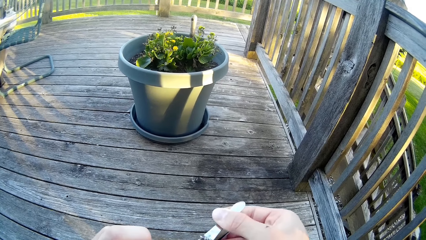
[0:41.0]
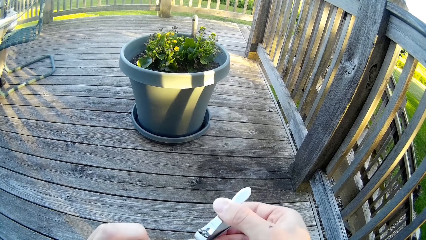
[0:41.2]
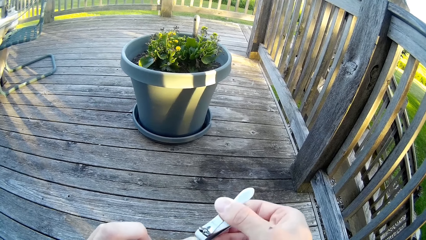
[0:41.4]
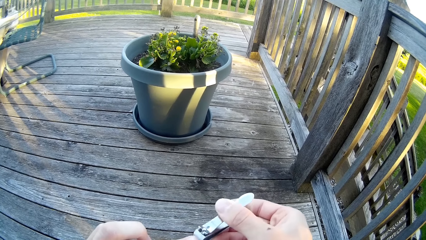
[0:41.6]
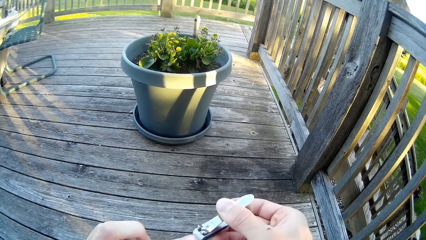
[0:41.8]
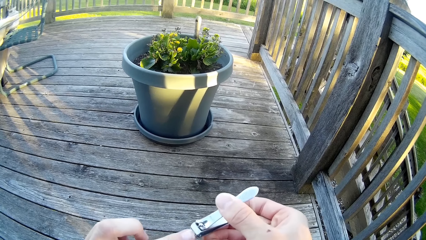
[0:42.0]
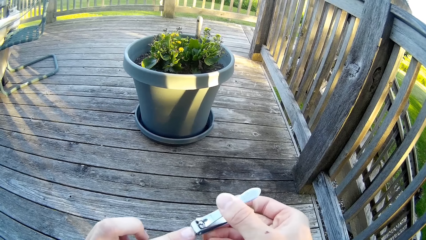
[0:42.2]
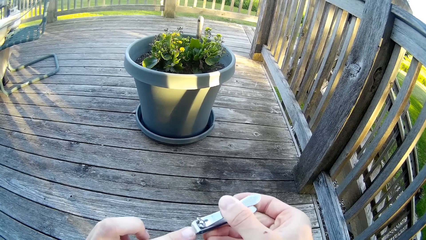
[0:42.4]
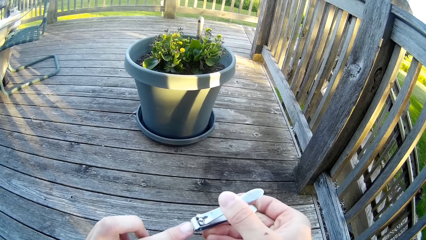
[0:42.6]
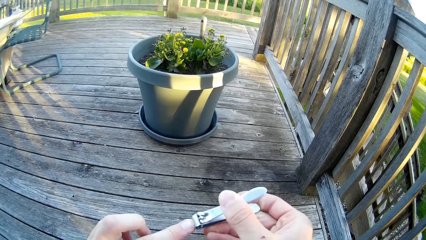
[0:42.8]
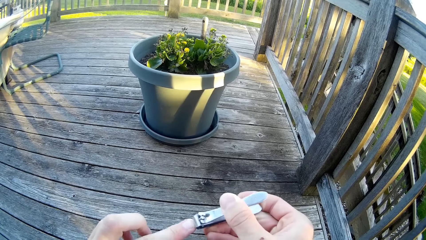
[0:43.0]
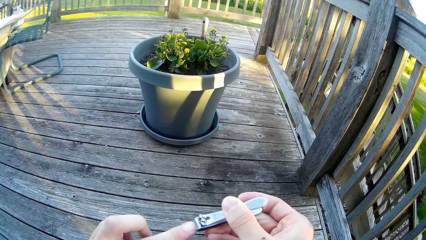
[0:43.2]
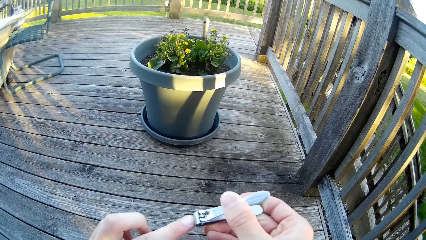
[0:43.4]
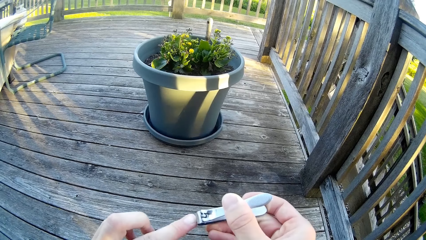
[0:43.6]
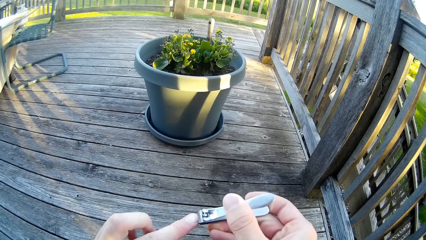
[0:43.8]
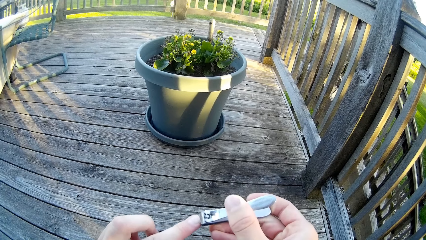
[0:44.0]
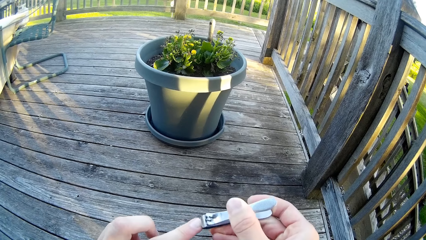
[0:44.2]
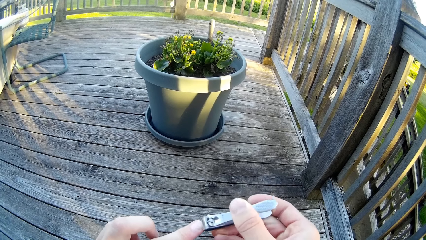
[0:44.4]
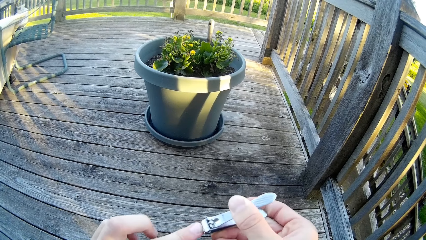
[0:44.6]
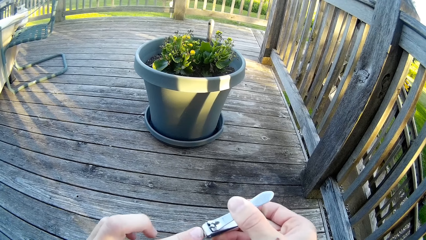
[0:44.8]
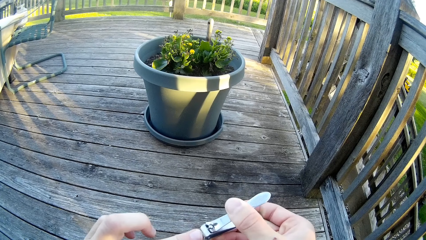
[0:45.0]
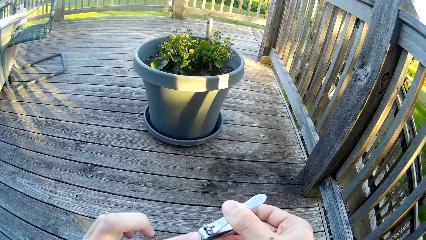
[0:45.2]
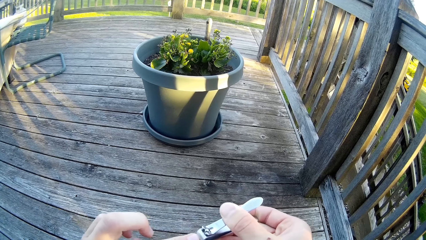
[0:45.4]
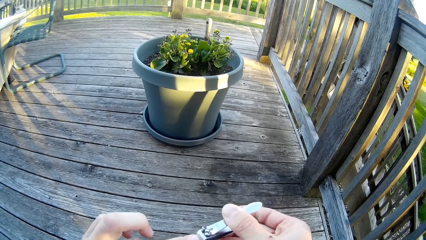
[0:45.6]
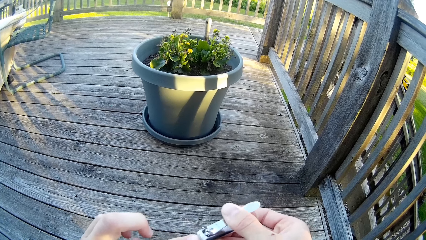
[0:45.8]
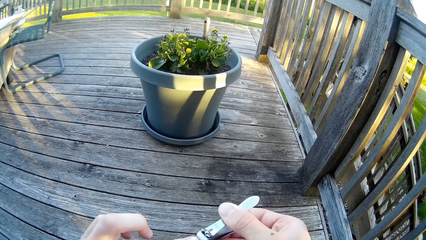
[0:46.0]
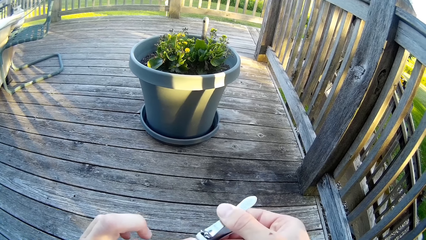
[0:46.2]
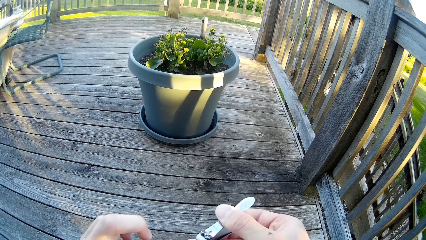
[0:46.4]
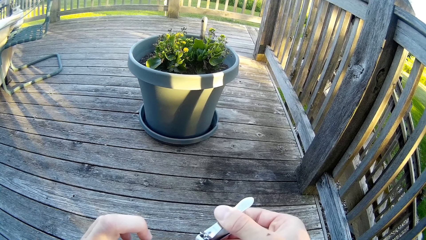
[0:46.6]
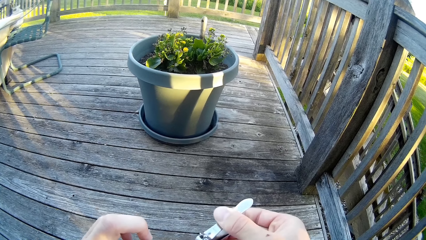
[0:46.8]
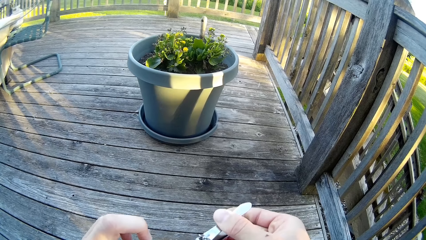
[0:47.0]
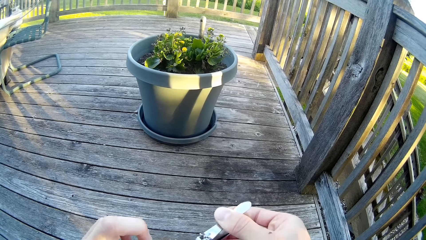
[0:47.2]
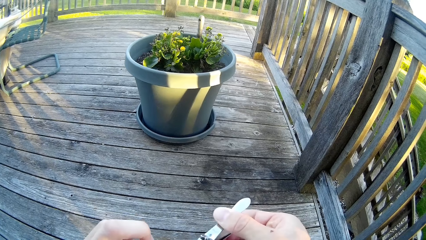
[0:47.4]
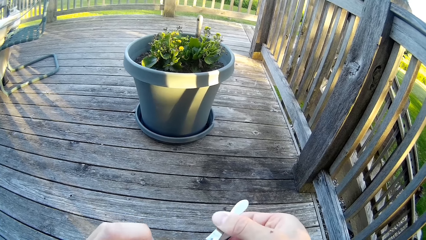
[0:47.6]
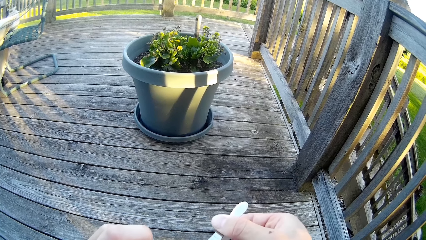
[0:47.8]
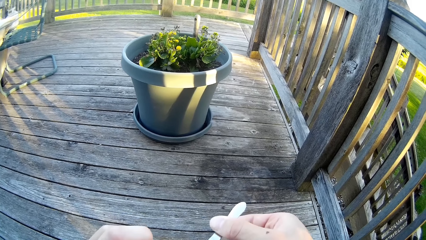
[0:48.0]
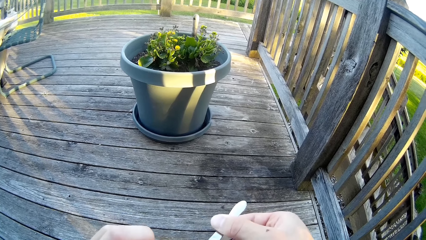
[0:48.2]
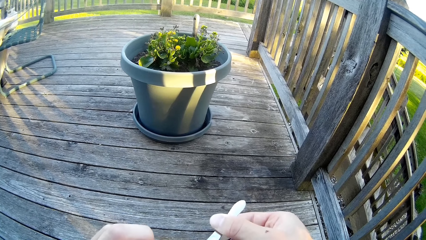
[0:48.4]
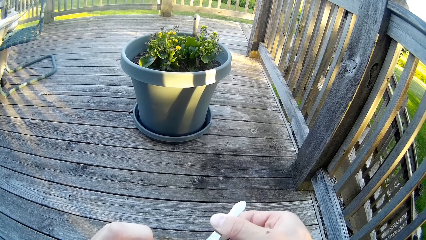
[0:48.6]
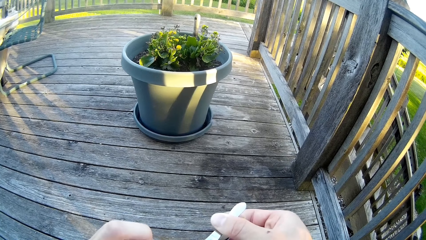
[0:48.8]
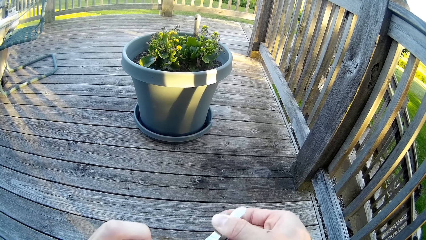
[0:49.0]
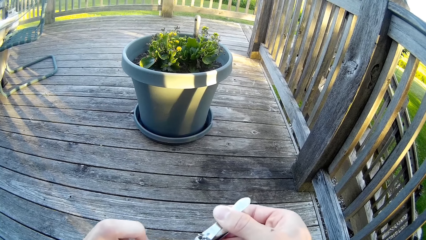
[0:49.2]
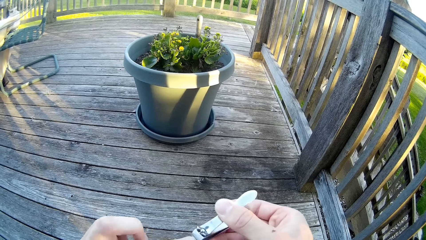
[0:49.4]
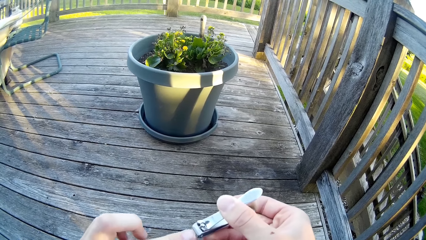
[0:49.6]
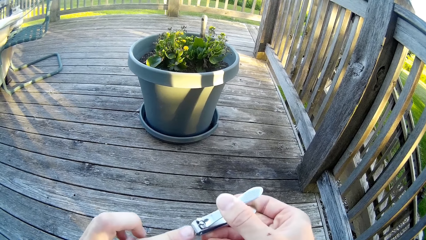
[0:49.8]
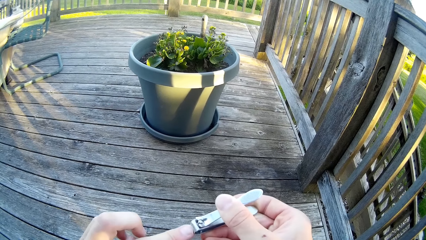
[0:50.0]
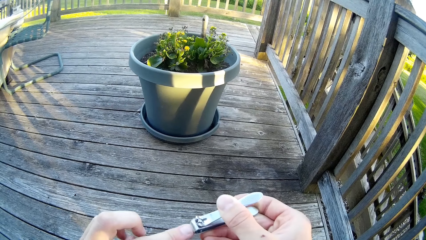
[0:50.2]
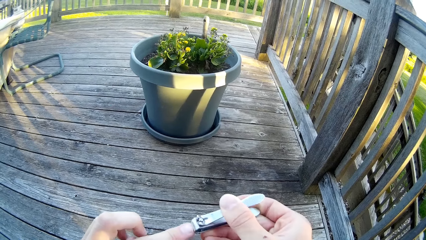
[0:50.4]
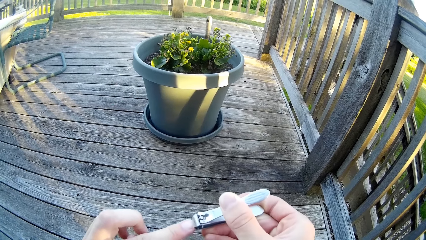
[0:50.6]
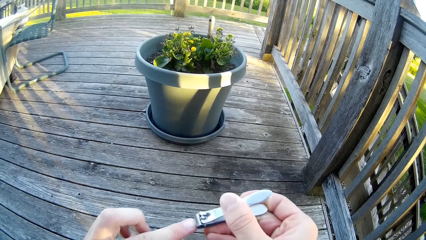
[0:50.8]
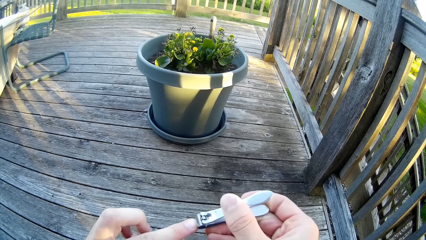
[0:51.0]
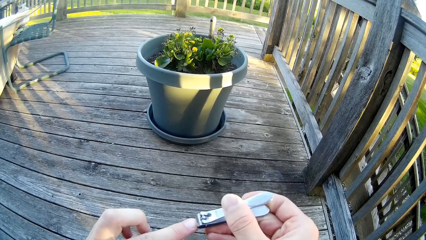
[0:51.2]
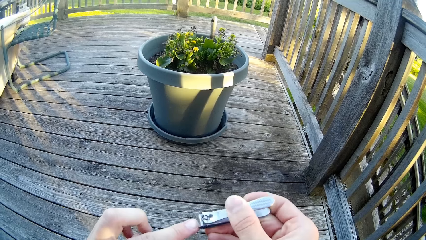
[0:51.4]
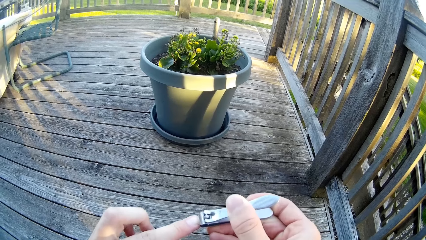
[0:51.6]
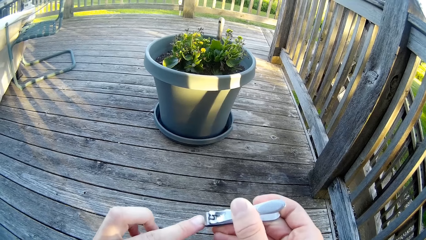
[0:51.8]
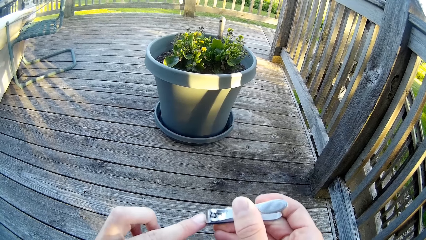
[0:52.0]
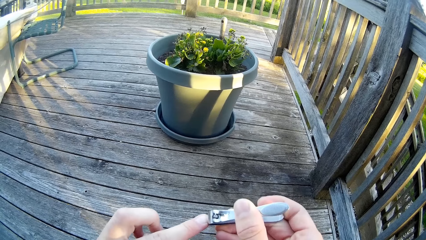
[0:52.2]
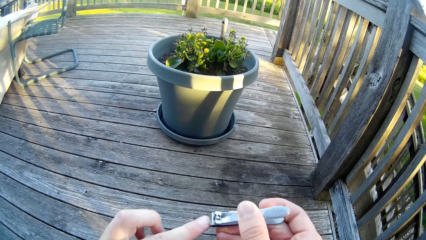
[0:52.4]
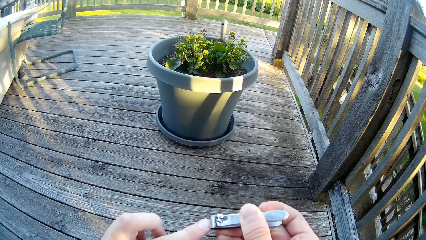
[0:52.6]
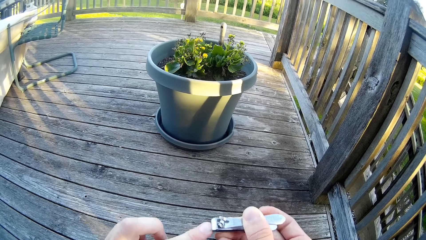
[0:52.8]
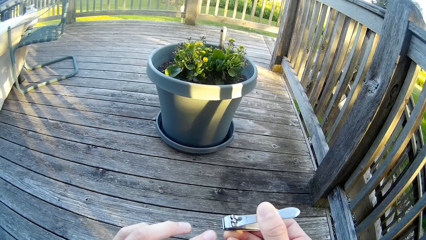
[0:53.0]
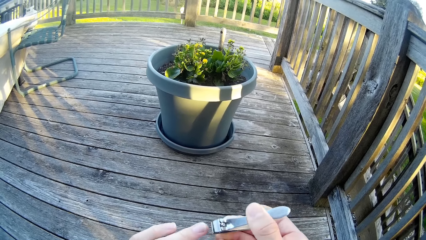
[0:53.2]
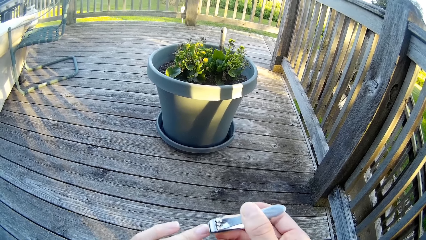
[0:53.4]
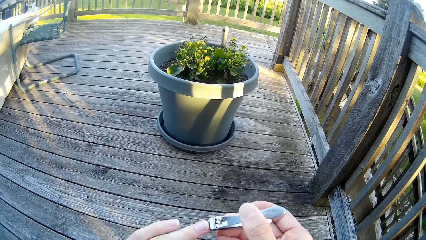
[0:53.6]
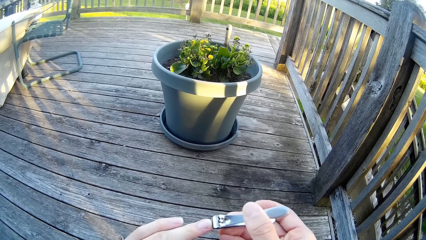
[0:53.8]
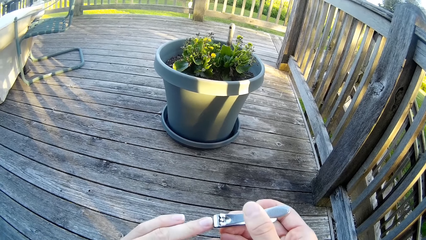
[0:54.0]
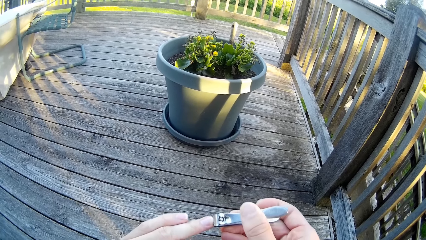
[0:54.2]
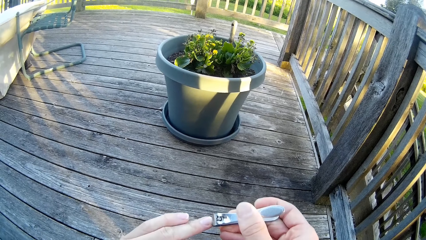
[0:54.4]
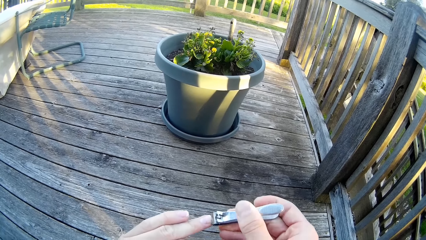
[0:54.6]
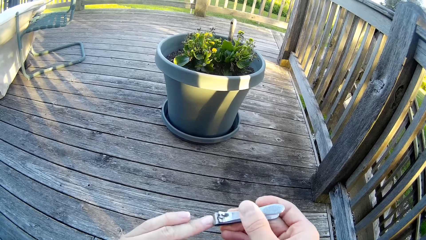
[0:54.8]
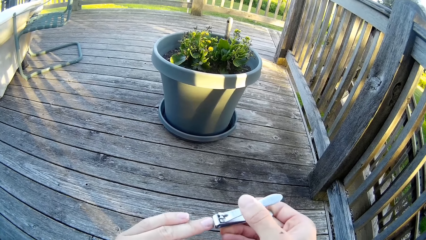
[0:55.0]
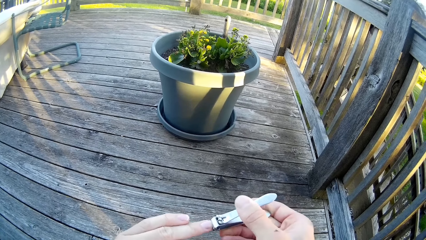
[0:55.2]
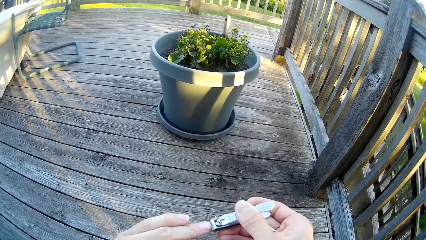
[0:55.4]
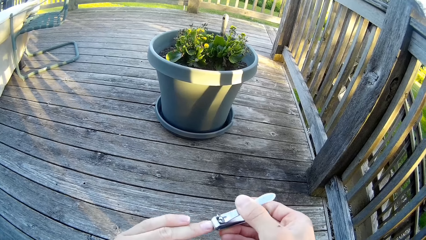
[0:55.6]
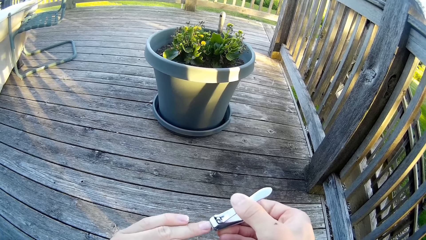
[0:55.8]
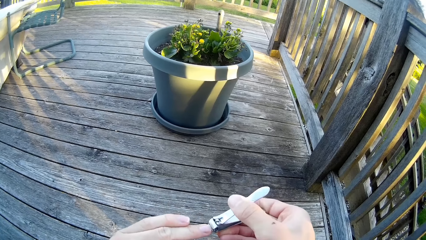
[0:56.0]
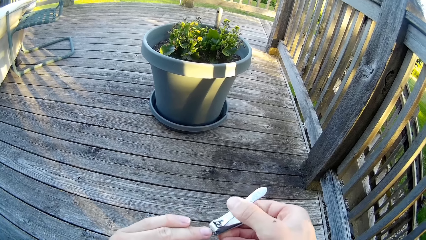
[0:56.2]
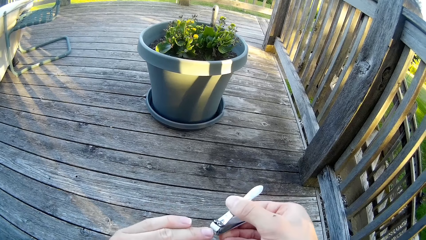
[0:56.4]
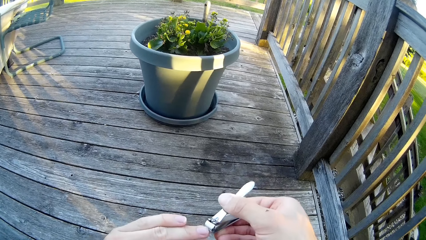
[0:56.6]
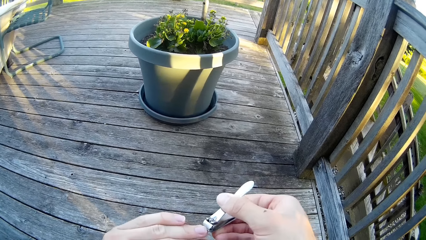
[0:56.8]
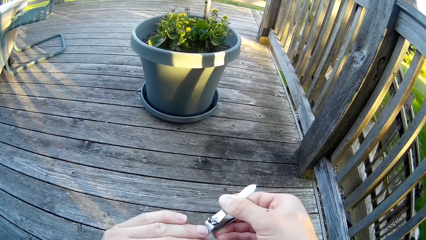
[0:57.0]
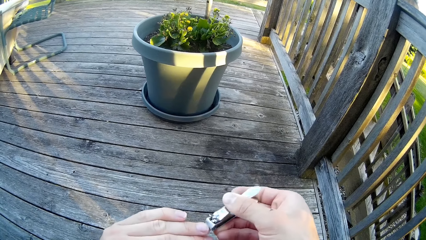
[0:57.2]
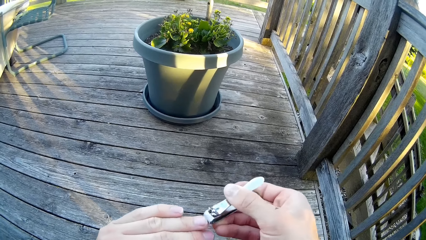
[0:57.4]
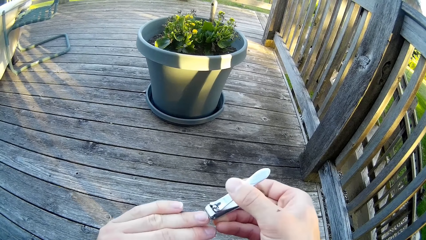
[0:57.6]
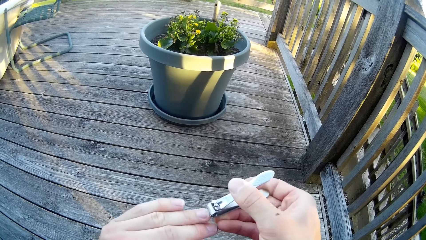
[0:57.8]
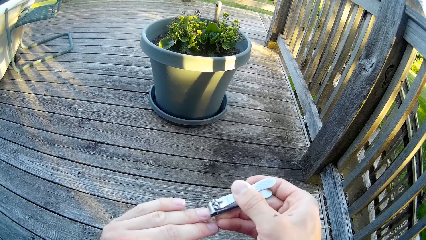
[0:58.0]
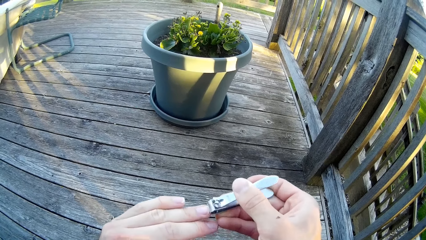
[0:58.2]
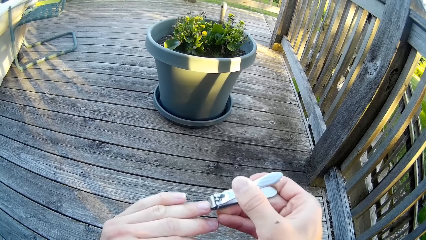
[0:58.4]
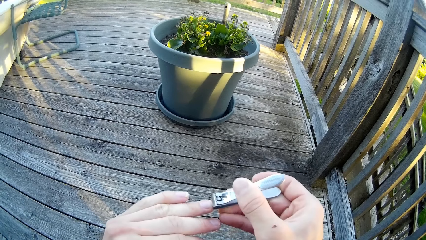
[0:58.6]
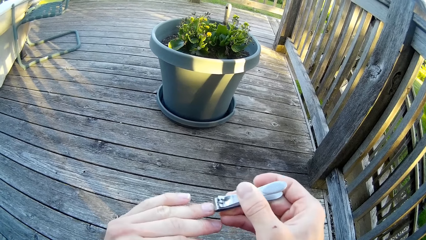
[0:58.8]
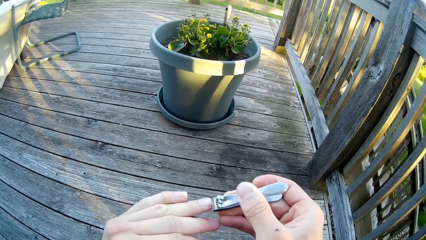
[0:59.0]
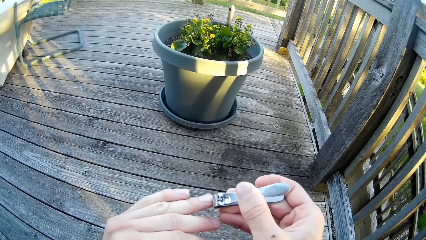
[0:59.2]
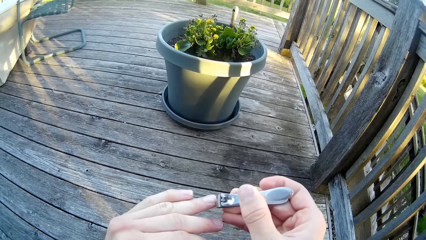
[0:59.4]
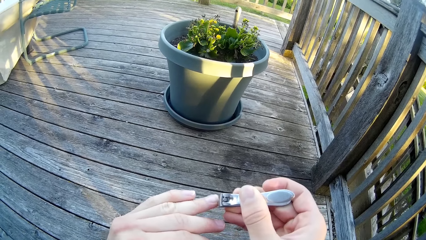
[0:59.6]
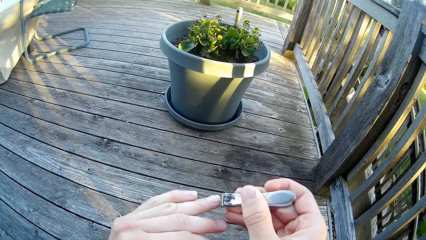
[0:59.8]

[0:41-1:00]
A man mows the lawn with an electric lawn mower. The camera wearer cuts his left ring fingernail with the nail cutter.
